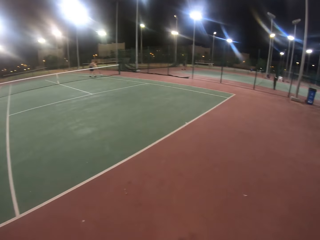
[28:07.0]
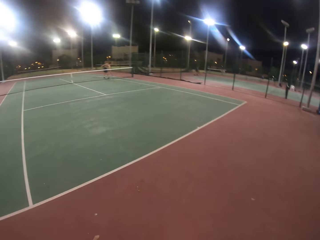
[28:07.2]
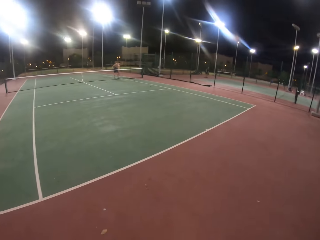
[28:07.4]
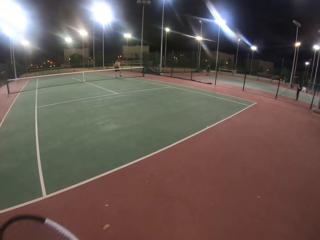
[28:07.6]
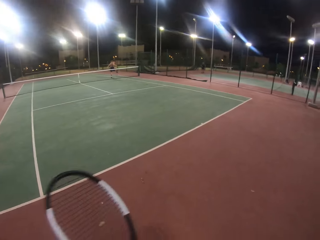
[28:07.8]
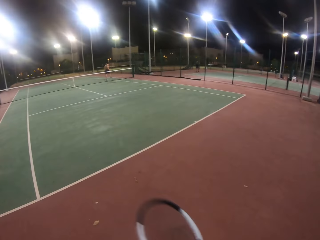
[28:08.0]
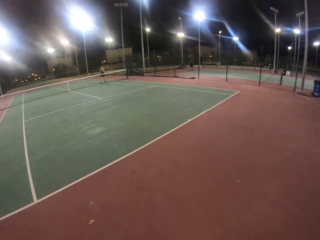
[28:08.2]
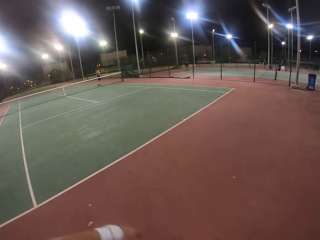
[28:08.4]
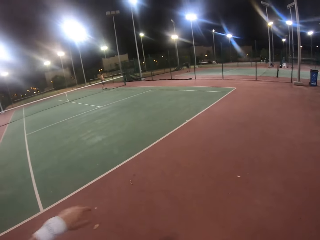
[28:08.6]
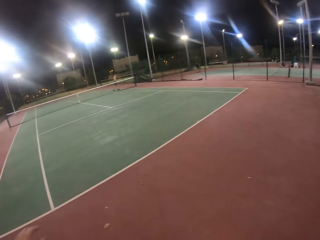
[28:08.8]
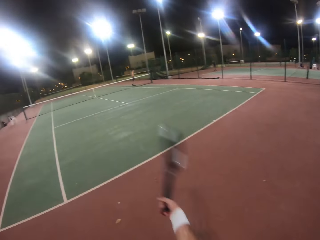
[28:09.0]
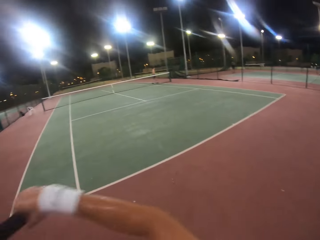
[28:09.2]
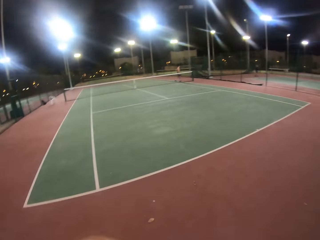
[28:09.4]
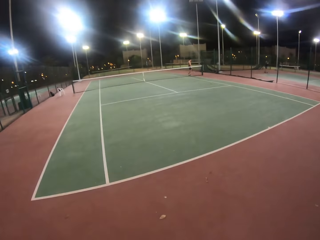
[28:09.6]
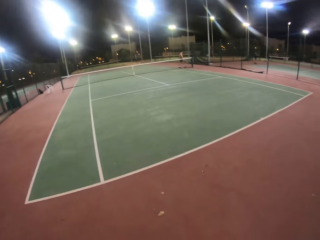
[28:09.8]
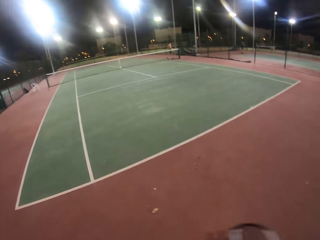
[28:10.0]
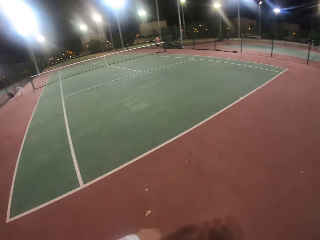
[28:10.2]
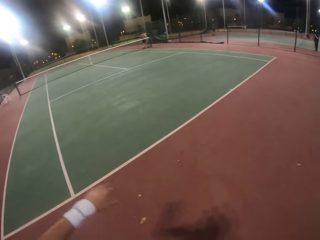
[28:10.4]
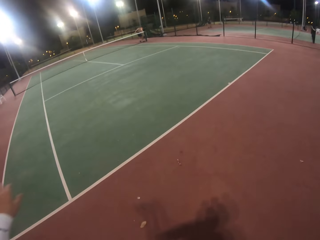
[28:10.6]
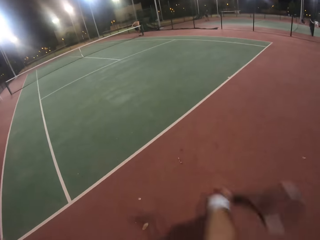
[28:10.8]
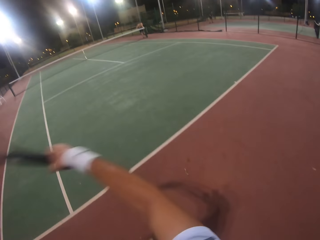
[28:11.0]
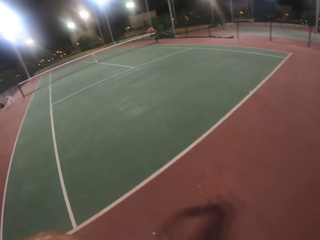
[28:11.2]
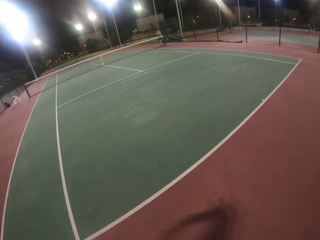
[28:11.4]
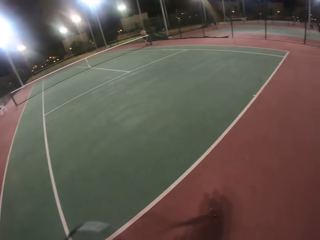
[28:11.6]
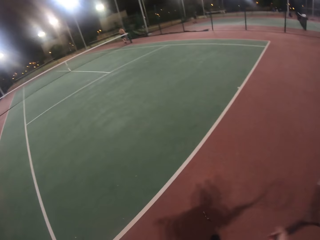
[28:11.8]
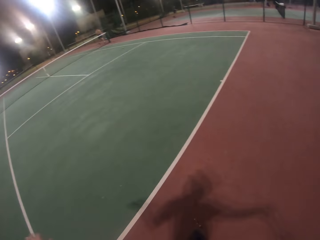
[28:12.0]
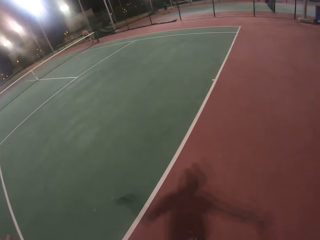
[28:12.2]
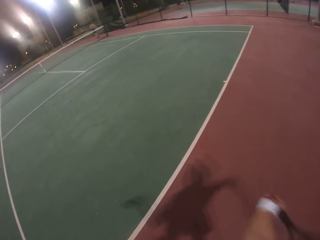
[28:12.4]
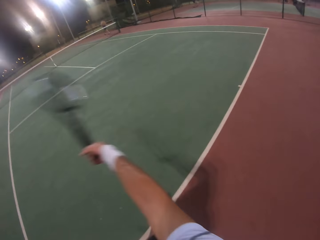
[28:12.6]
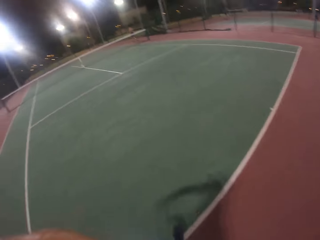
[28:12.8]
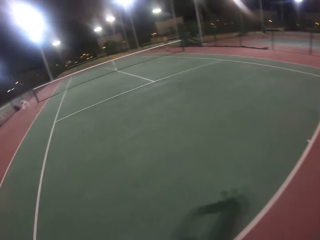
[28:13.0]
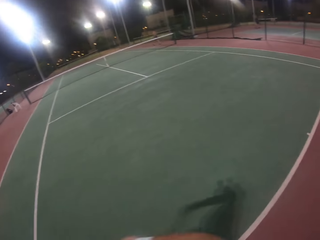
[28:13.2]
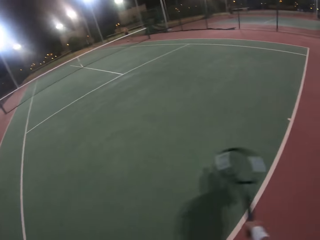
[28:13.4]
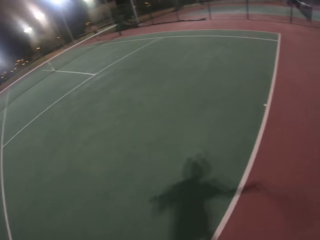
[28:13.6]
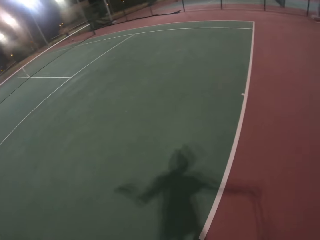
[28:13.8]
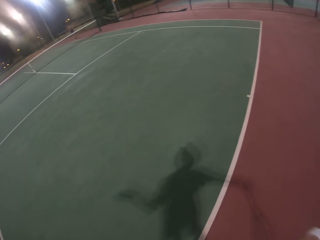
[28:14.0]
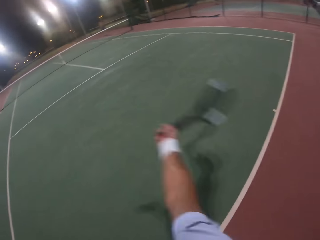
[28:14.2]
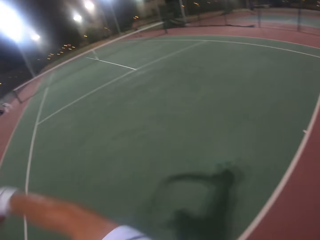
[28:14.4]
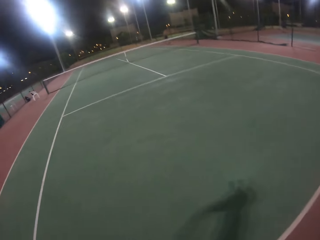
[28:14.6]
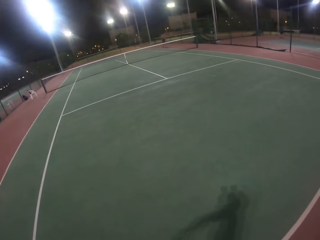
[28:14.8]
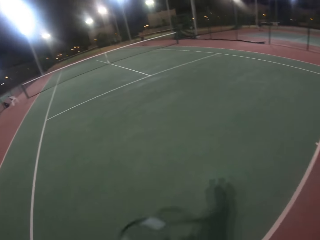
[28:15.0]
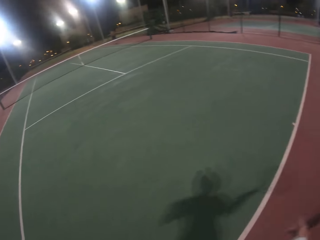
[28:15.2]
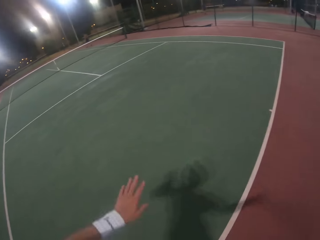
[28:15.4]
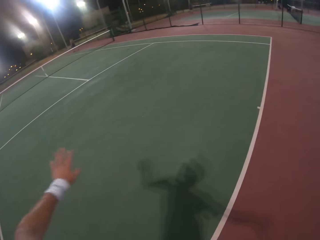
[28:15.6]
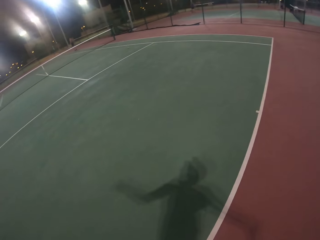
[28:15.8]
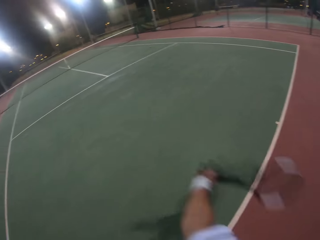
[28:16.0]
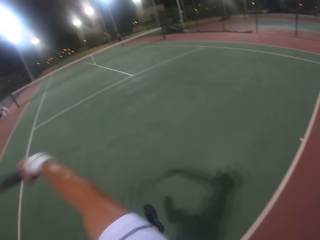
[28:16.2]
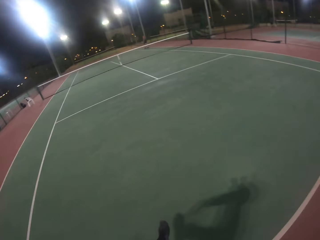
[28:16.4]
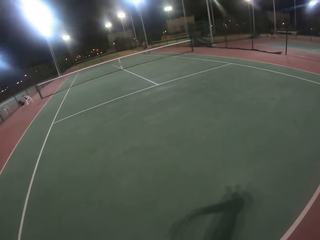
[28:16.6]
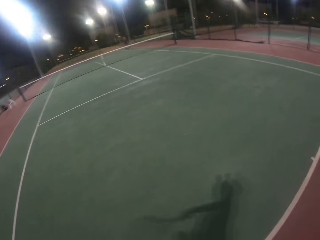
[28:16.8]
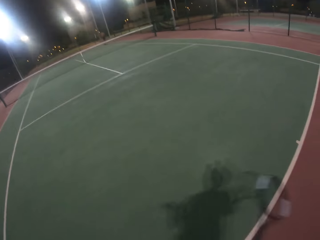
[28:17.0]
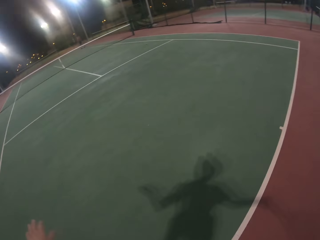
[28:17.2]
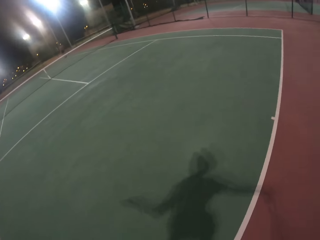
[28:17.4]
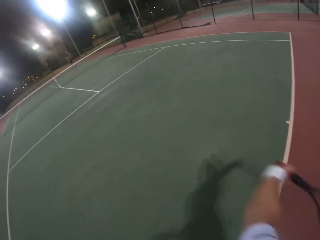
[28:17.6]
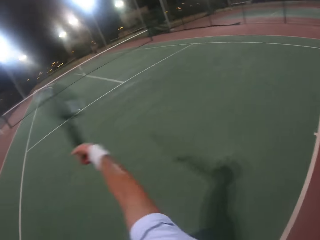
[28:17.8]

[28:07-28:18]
The camera wearer swings a racket in the hand.

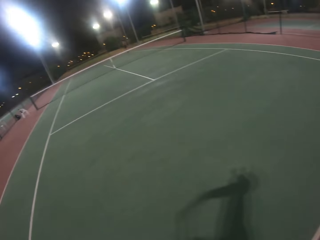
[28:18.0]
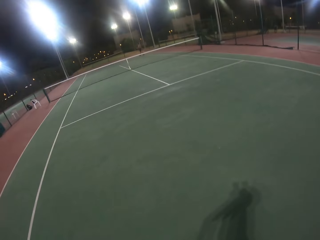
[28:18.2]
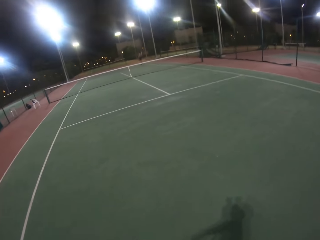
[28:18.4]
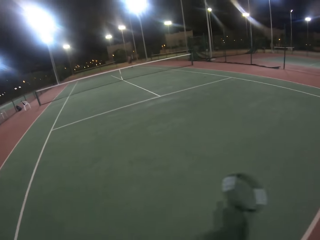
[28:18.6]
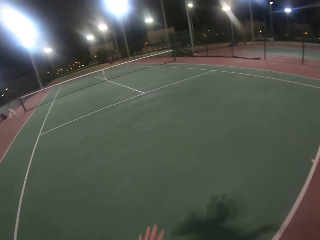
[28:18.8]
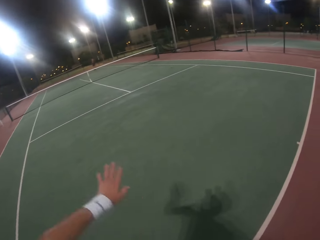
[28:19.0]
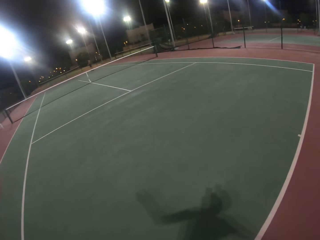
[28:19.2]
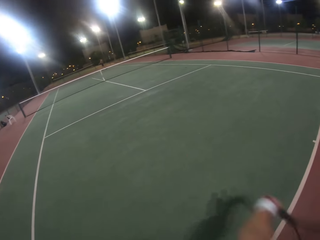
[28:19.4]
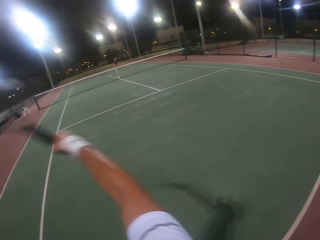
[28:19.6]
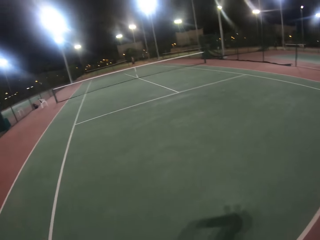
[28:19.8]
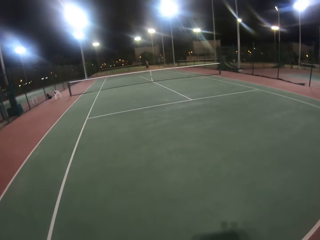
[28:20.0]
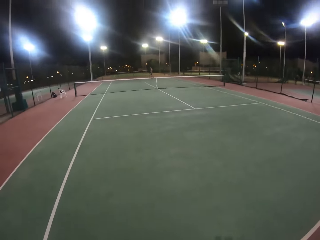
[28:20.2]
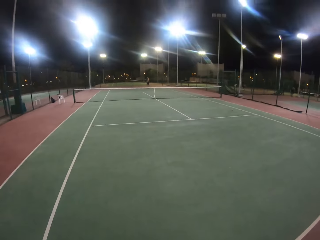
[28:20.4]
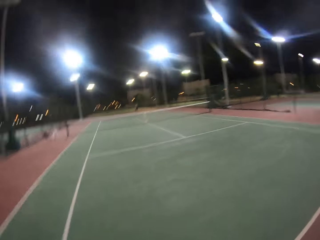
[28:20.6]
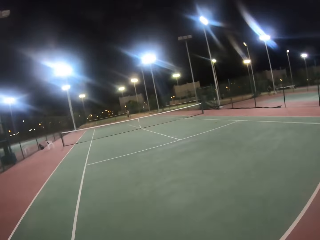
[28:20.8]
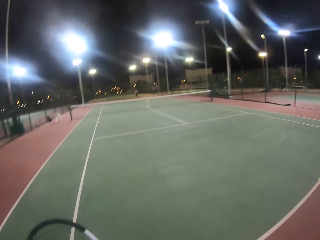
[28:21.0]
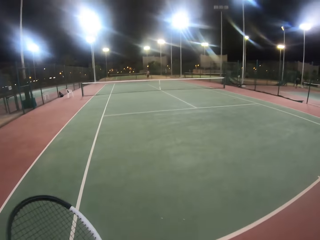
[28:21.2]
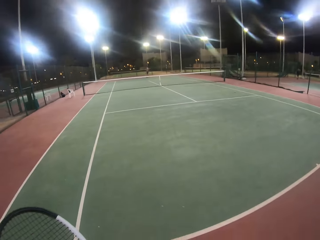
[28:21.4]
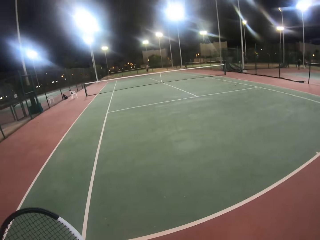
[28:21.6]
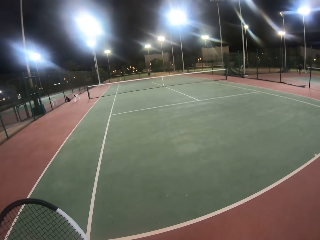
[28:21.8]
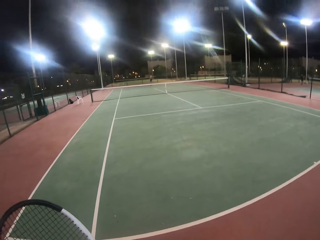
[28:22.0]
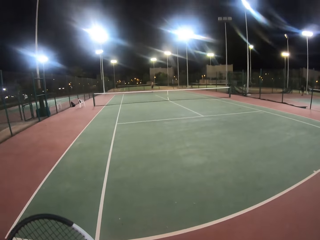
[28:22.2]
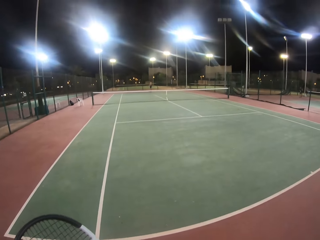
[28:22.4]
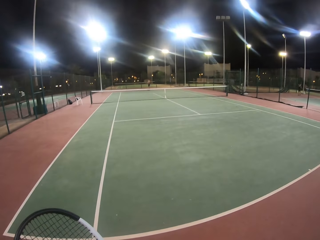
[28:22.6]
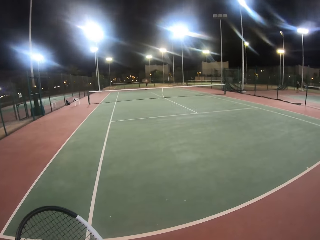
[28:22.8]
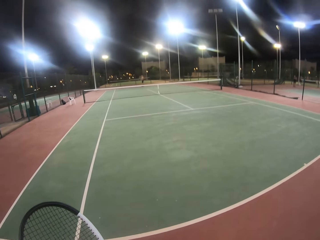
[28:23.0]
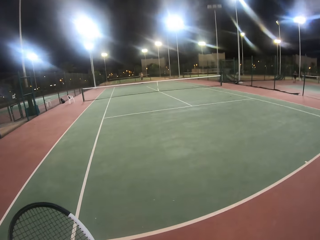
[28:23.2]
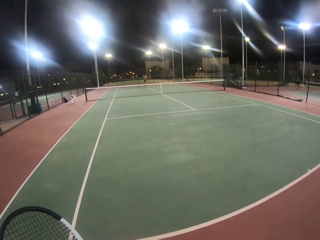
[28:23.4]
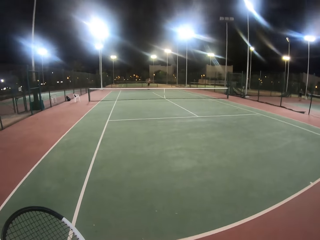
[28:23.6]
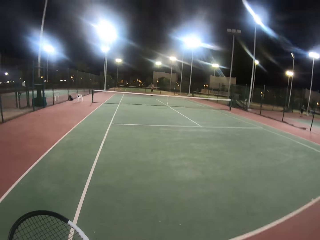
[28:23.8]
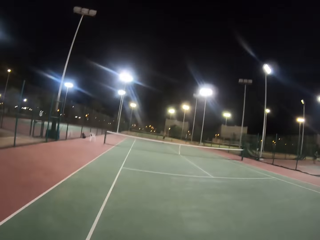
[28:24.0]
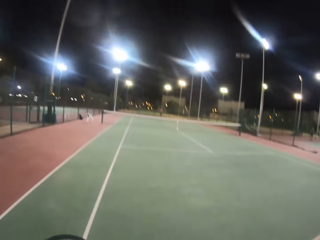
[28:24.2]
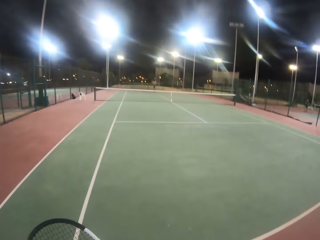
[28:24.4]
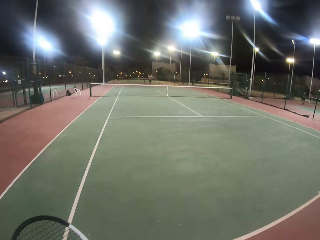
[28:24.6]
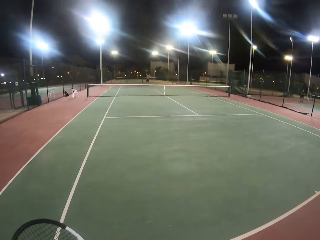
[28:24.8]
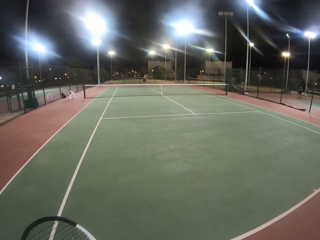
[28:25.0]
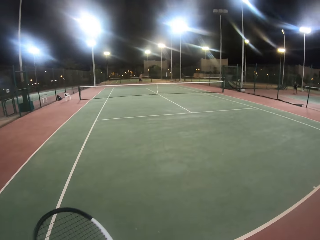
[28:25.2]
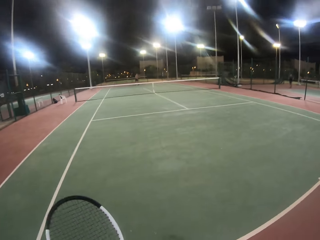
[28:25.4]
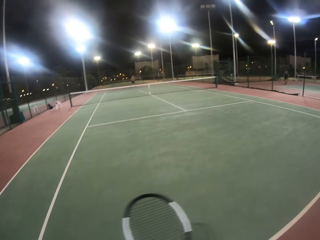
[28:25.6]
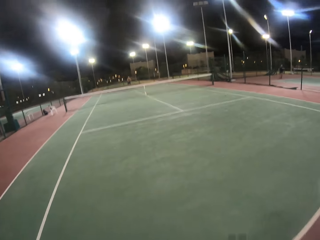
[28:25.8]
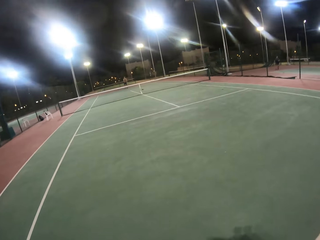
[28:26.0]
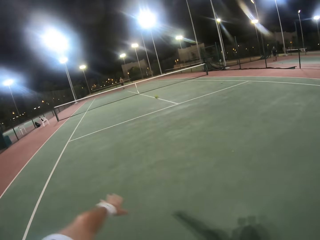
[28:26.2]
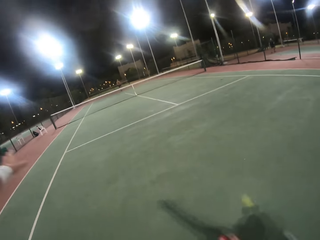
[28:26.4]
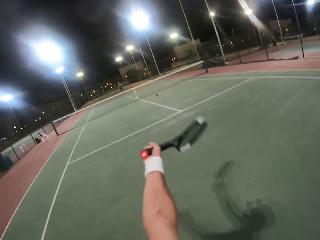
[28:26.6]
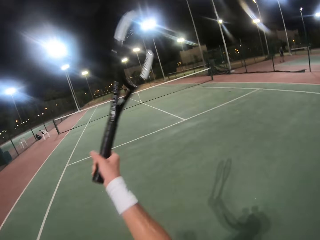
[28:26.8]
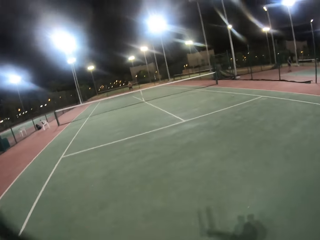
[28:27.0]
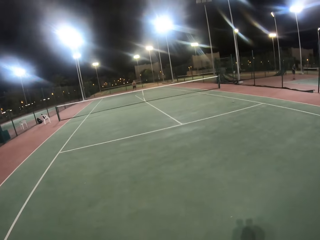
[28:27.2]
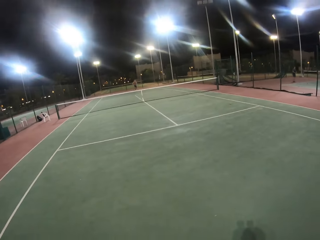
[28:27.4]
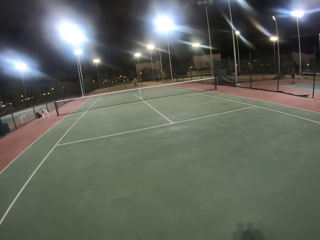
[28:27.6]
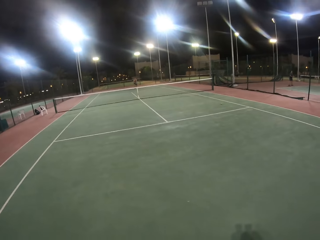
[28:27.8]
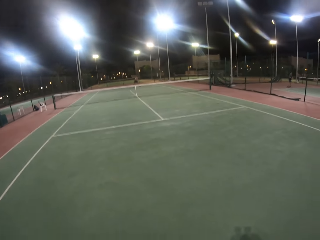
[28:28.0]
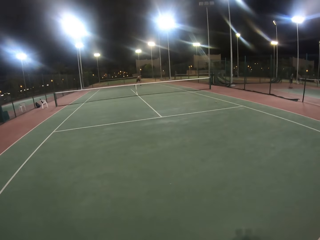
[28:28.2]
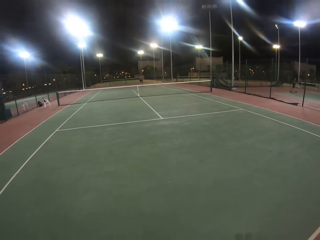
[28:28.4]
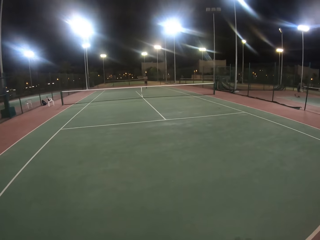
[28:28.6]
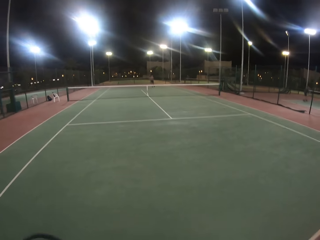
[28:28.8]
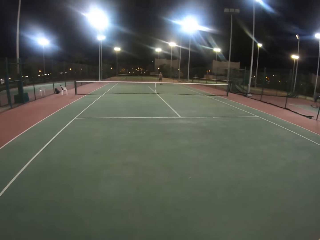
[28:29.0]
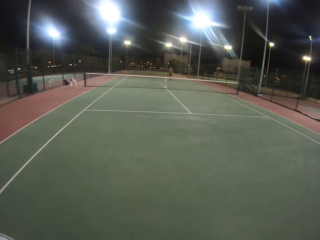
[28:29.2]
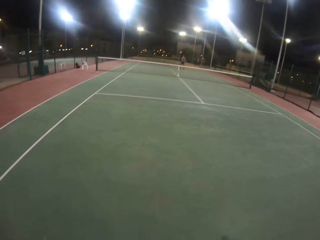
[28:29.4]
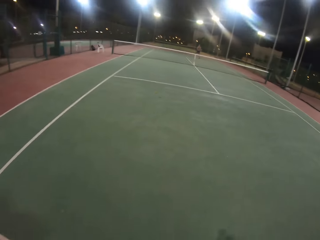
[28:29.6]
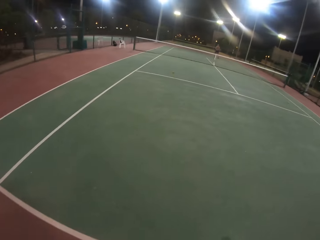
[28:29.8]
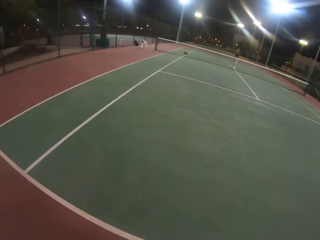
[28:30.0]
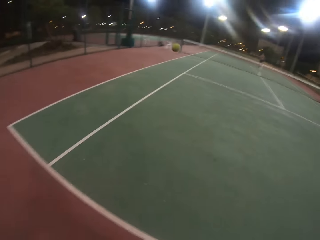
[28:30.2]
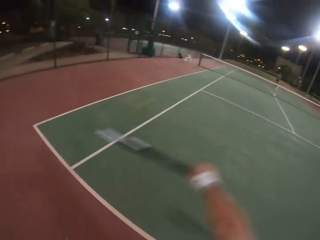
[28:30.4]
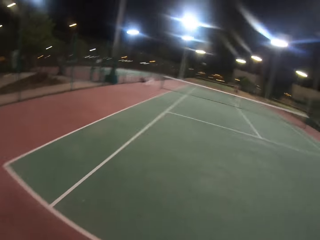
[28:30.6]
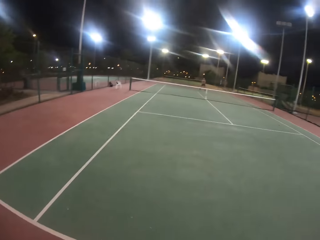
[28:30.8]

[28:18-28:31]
The camera wearer looks around. A man hits the ball with the racket. The camera wearer hits the ball with the racket. The man hits the ball with the racket.
